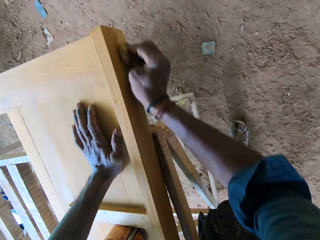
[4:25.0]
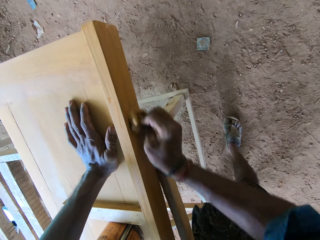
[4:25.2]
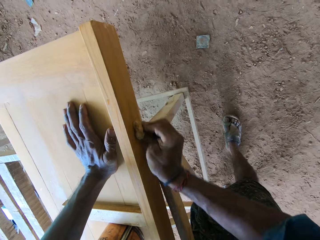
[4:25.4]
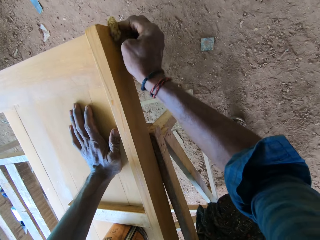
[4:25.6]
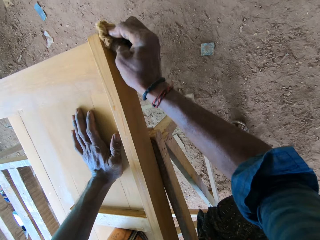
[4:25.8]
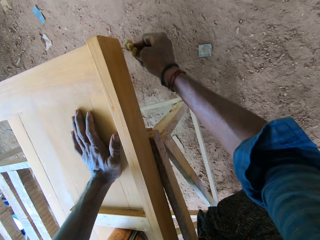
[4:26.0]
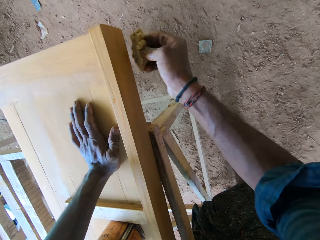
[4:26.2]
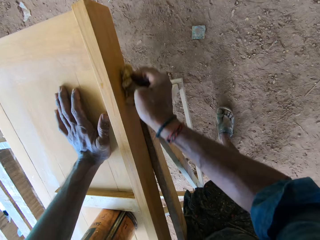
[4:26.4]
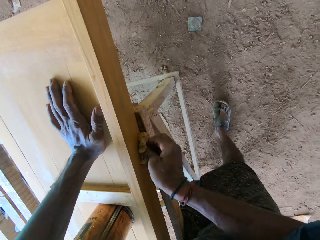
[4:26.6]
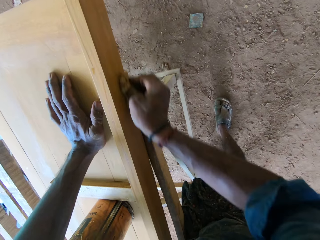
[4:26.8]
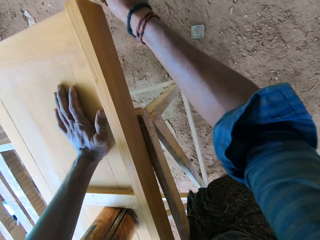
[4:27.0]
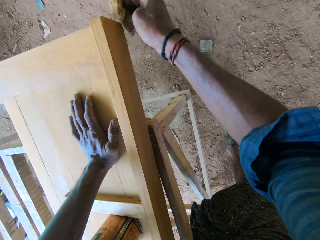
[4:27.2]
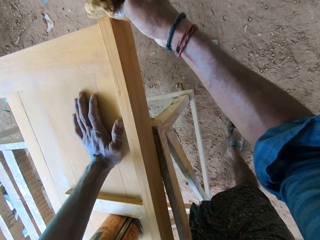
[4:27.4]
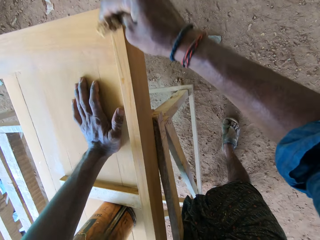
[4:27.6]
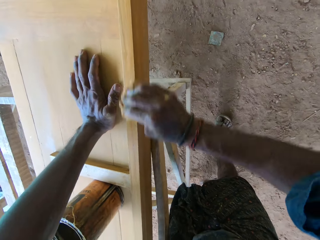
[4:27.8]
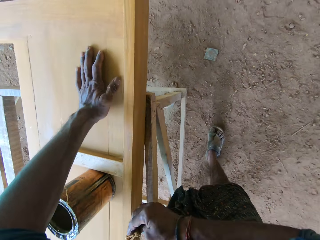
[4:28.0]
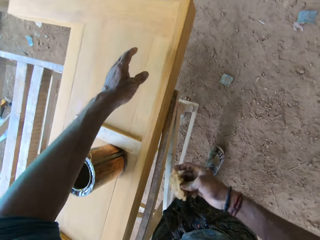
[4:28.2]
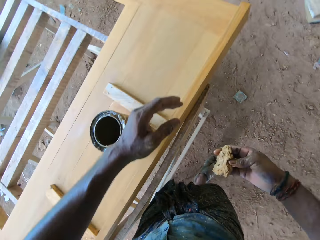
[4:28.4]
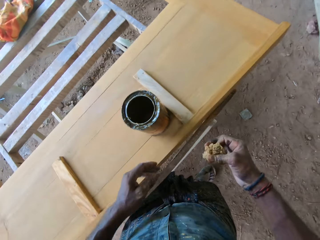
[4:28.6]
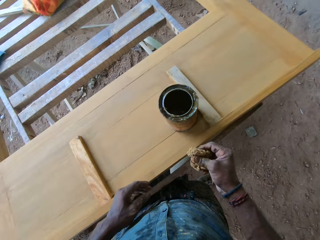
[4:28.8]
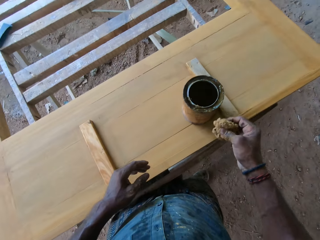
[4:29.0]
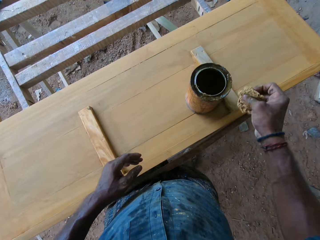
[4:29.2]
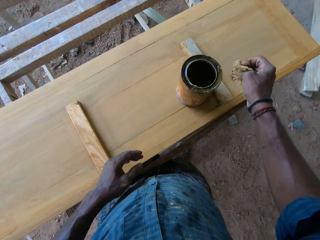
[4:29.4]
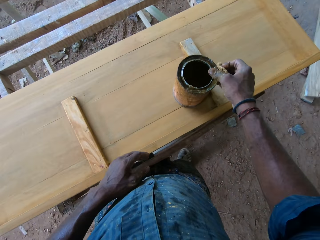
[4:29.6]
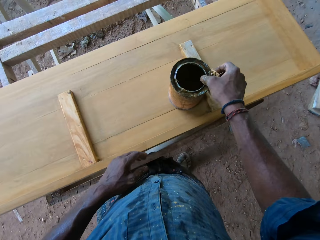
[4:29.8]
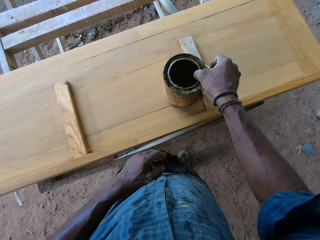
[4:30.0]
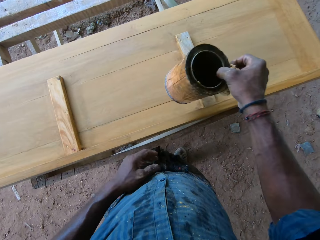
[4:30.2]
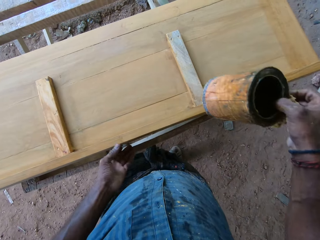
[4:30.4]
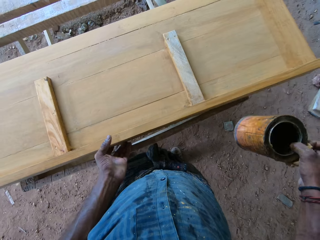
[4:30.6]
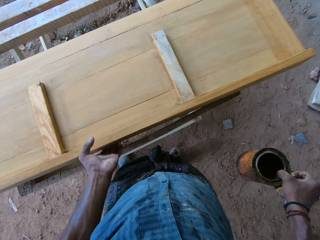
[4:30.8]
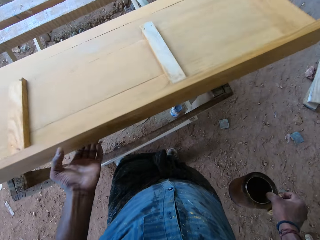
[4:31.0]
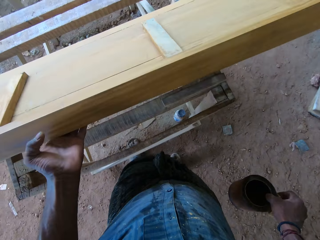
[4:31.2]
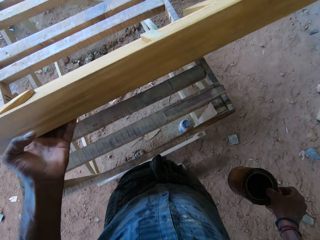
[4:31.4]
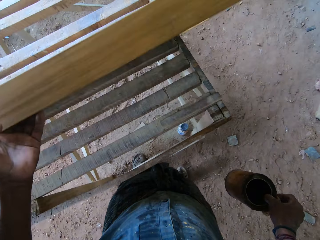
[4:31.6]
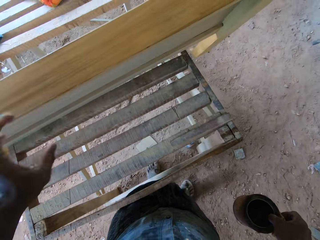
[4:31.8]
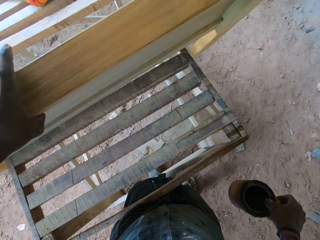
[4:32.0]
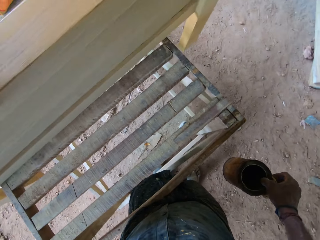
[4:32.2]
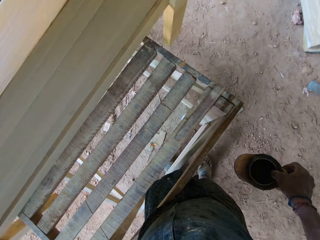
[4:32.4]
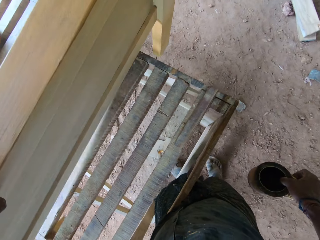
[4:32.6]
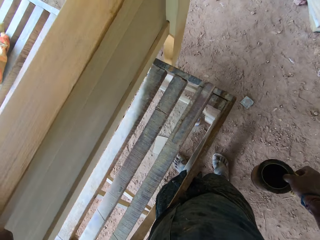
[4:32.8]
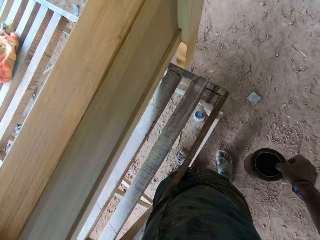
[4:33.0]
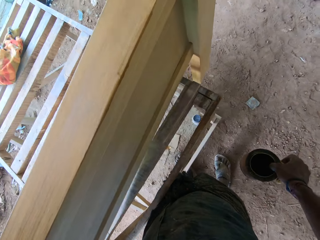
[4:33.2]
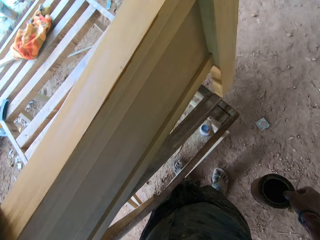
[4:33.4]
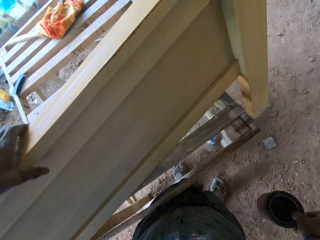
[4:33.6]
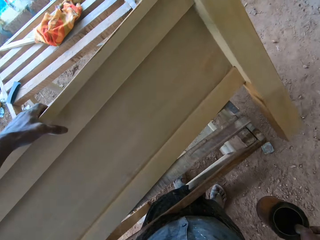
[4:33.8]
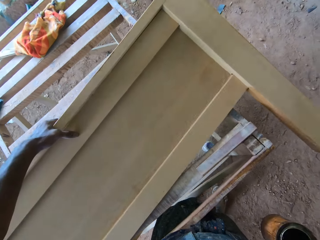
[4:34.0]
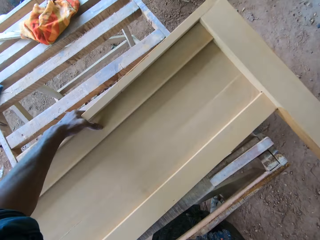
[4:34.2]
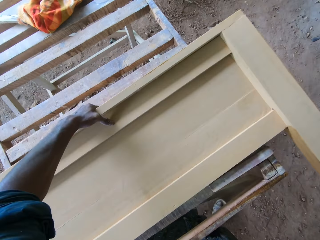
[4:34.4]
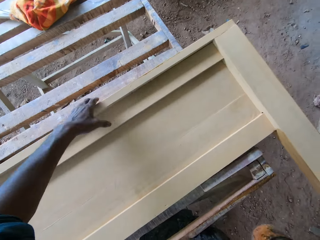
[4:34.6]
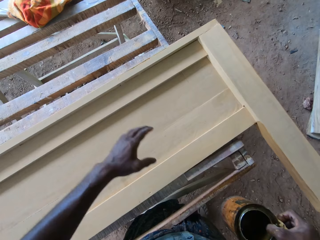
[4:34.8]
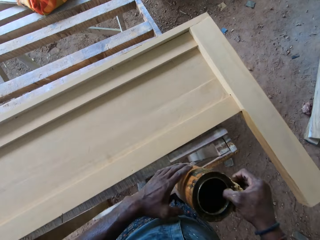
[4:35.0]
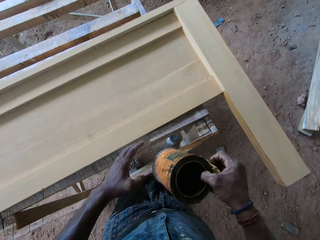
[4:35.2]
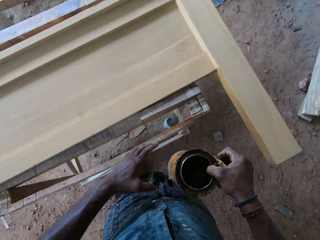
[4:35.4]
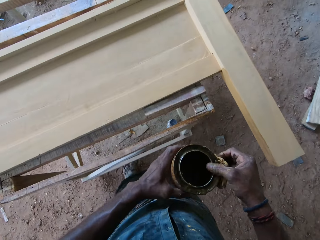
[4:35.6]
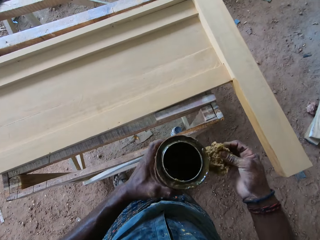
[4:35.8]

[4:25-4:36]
The camera wearer takes the paint container from the head board. They lift the head board up, turn the head board to the other side, and lay back the head board on the wood plank.

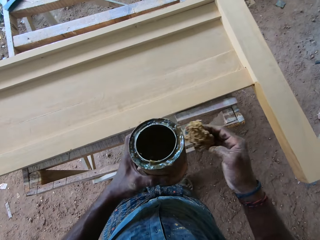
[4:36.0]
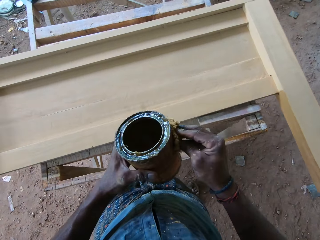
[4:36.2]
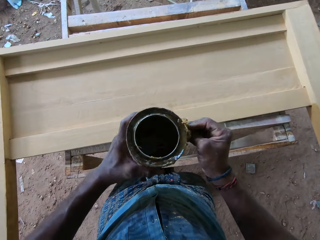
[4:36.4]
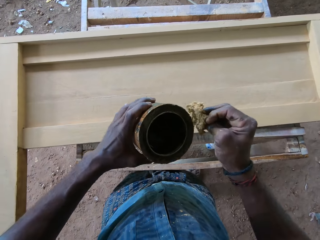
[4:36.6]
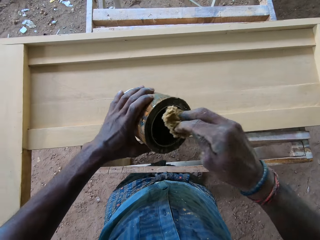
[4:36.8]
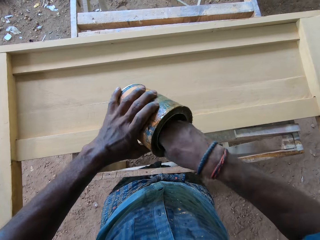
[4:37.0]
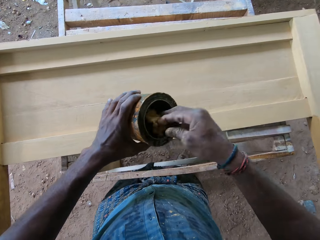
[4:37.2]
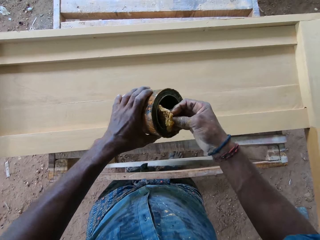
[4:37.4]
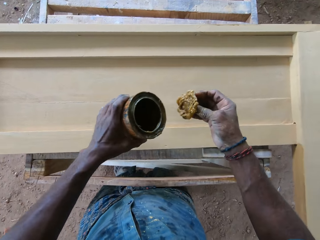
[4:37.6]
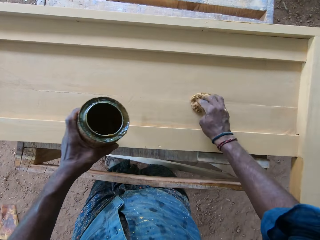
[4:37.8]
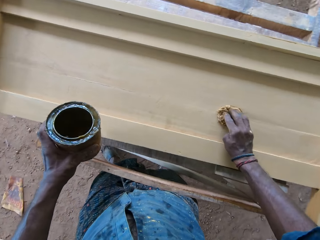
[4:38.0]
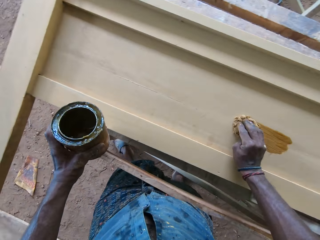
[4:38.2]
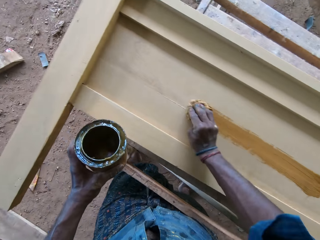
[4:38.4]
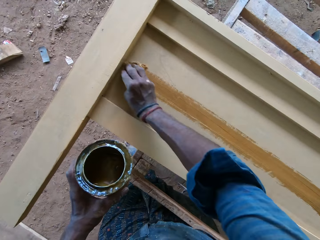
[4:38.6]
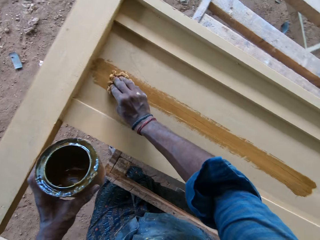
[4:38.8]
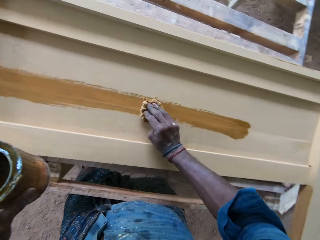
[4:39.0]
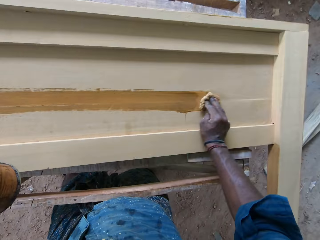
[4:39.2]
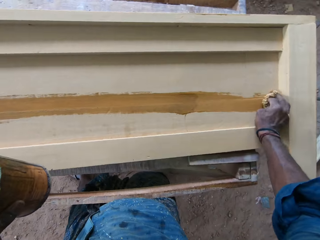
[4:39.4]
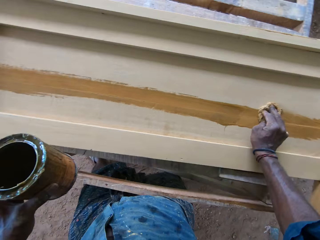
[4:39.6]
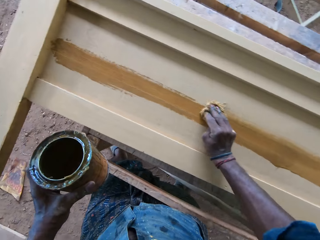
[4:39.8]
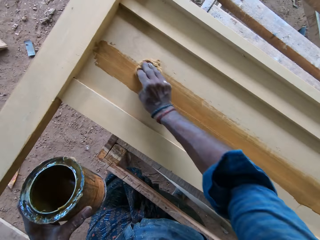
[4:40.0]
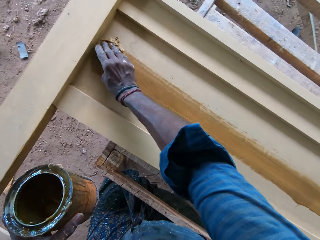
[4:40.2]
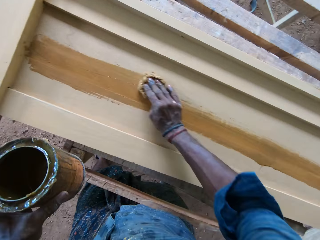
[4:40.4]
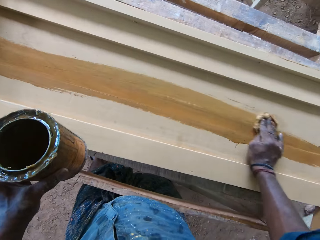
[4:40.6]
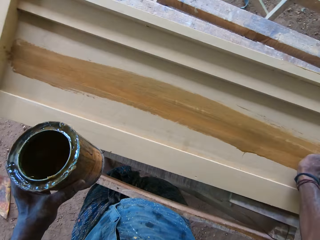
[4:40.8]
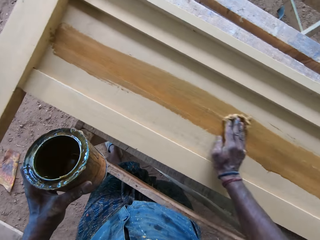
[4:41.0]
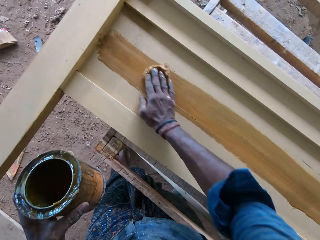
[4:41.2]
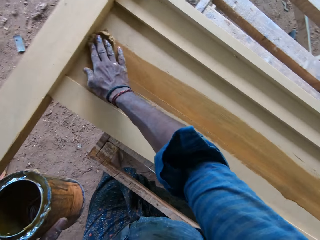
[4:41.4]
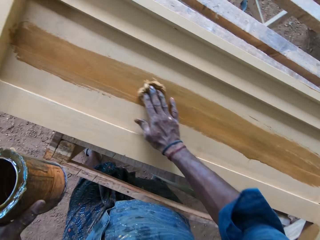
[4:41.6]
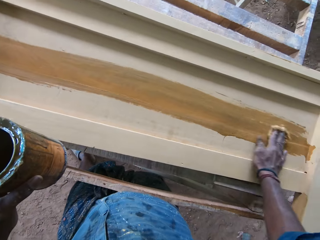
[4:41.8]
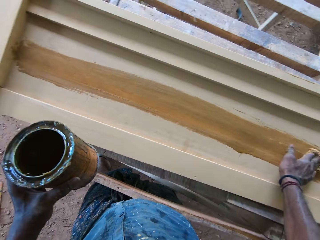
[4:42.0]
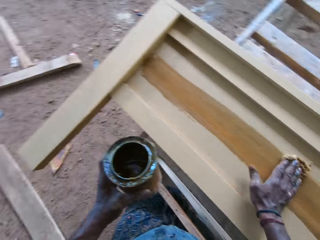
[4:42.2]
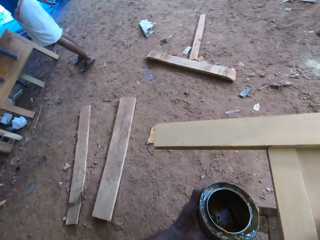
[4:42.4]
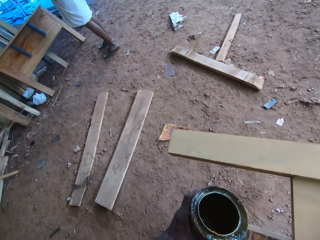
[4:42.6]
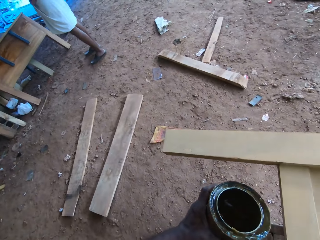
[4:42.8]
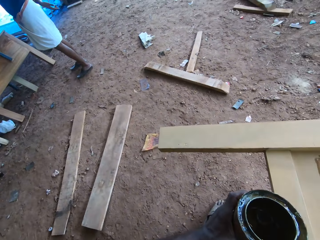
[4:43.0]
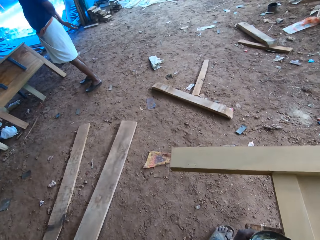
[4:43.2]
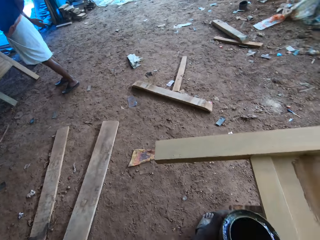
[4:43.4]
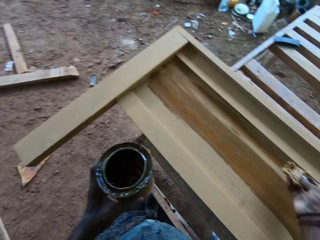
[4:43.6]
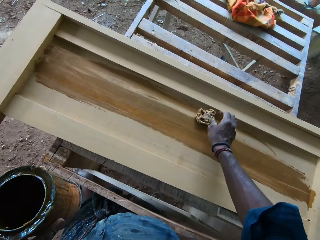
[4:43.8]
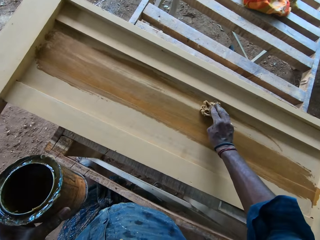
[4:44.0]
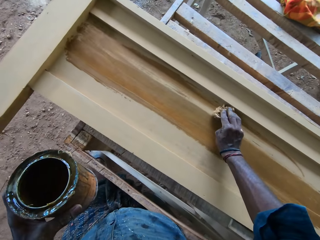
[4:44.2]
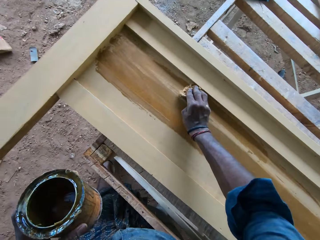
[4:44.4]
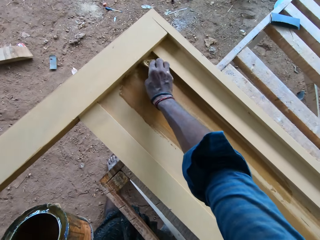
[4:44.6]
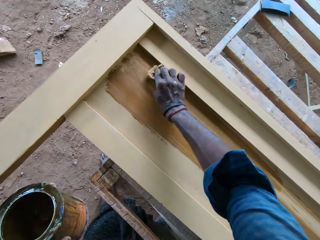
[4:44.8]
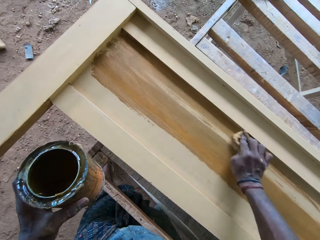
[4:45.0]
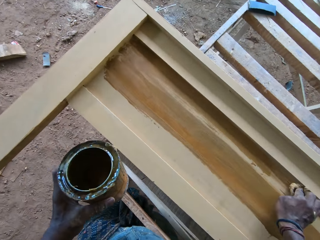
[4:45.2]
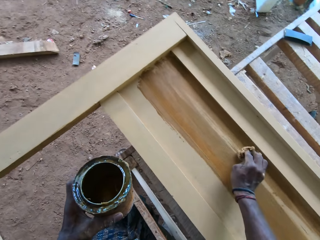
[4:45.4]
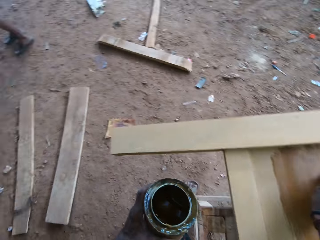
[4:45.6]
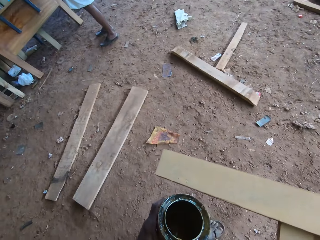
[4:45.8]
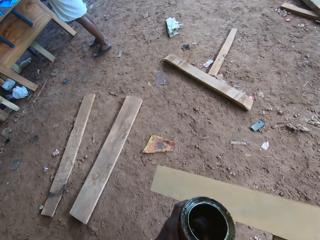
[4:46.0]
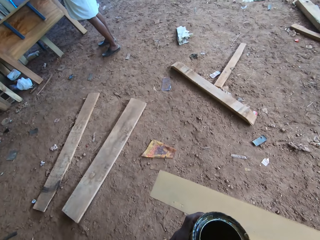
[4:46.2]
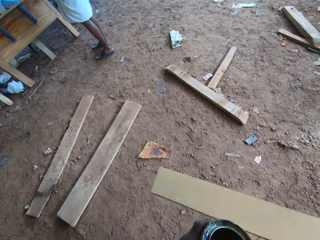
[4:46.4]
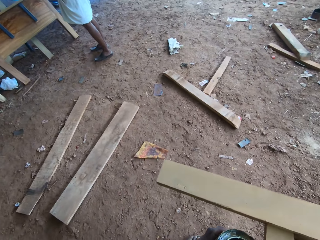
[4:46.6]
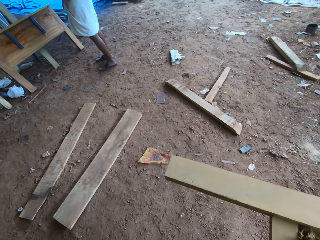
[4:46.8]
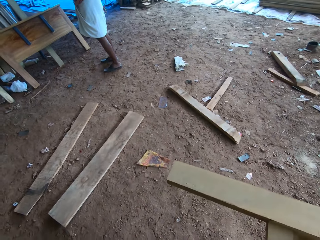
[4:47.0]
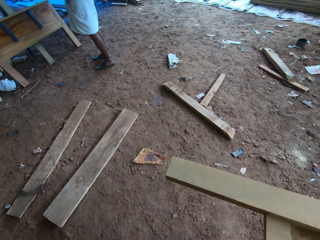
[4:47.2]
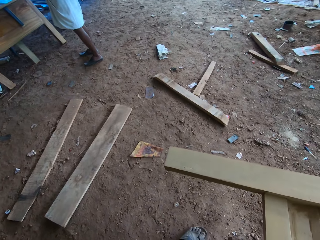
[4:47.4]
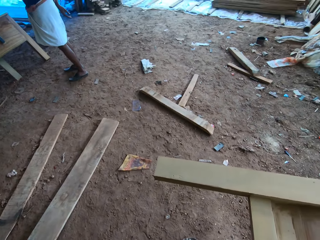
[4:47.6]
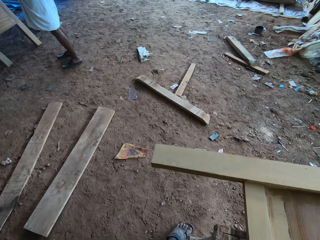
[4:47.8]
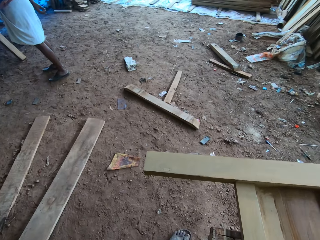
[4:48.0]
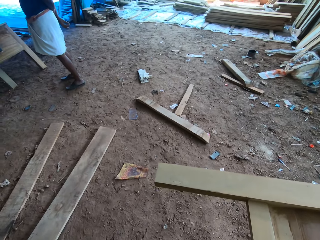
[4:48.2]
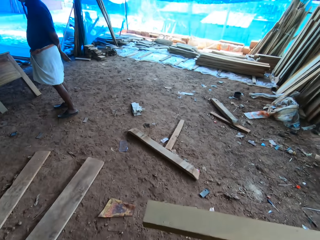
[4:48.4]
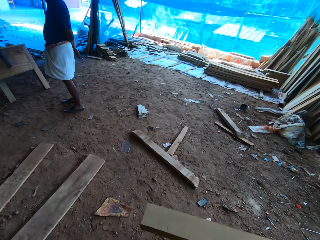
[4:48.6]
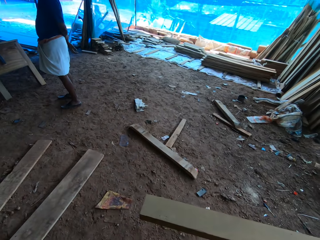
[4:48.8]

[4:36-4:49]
The camera wearer scoops oil with the cotton wool in the paint container. They apply oil on the wood board. They look aside, apply oil on the wood board, and apply varnish on the footboard slat. They speak to a man. They look around and look at the man.
